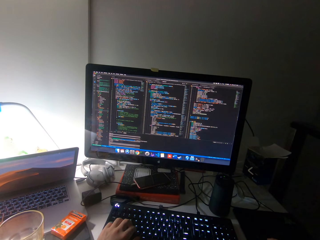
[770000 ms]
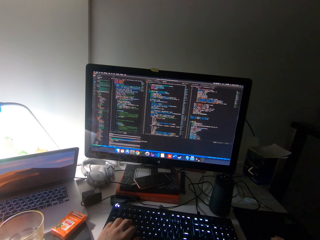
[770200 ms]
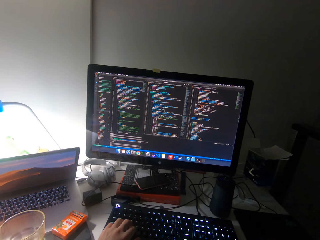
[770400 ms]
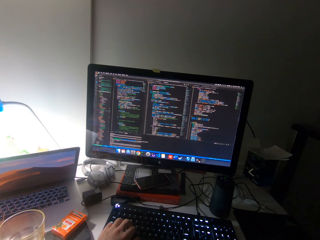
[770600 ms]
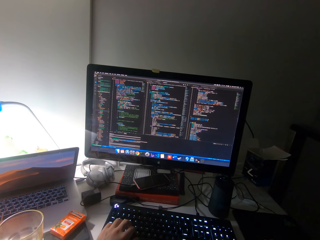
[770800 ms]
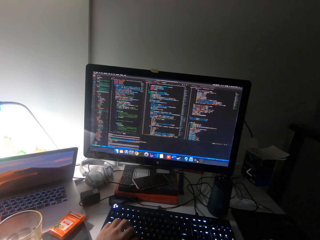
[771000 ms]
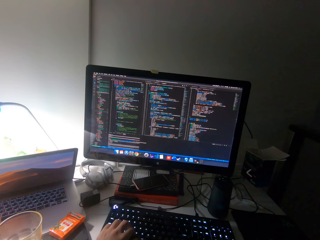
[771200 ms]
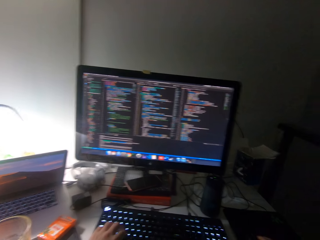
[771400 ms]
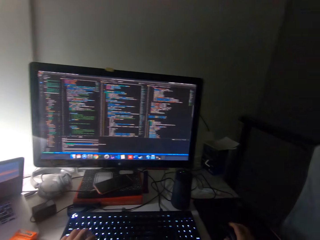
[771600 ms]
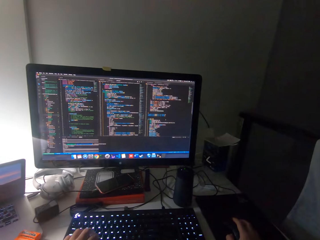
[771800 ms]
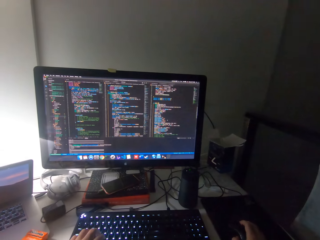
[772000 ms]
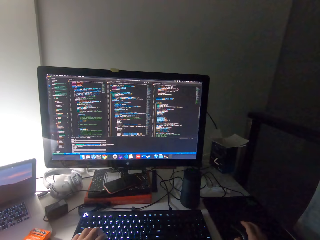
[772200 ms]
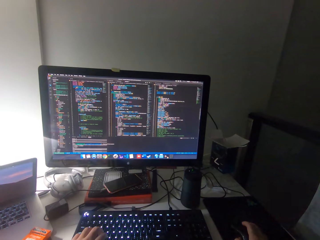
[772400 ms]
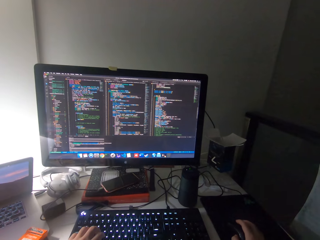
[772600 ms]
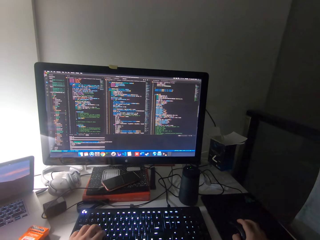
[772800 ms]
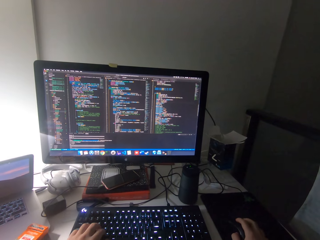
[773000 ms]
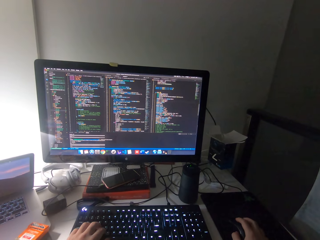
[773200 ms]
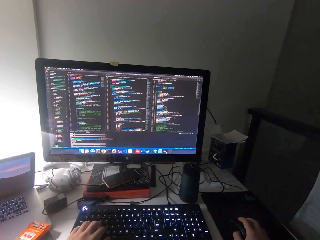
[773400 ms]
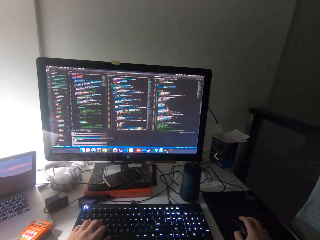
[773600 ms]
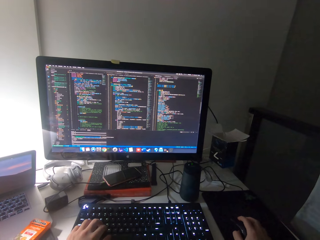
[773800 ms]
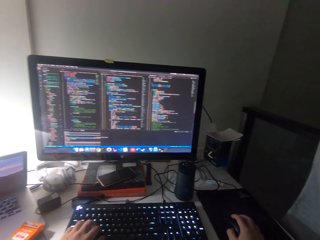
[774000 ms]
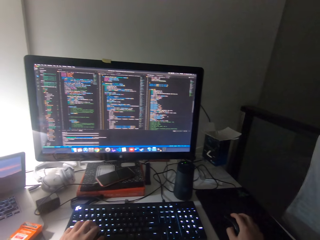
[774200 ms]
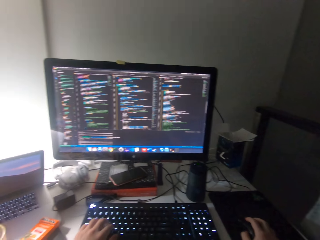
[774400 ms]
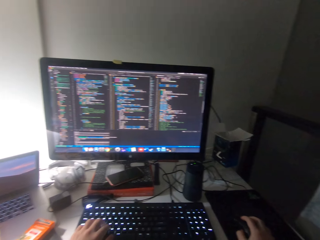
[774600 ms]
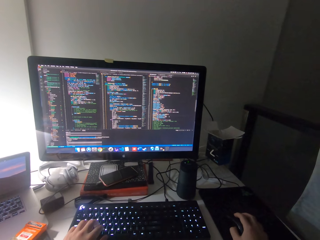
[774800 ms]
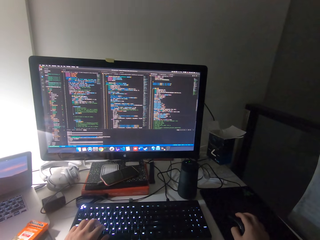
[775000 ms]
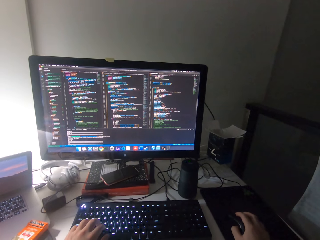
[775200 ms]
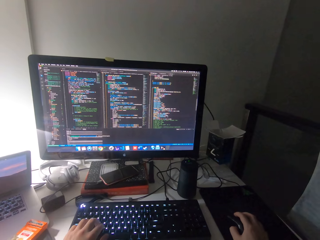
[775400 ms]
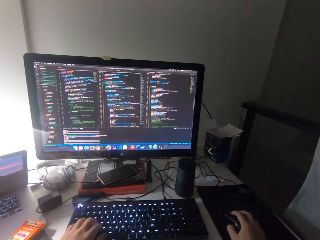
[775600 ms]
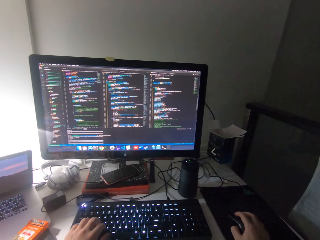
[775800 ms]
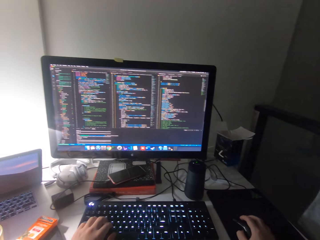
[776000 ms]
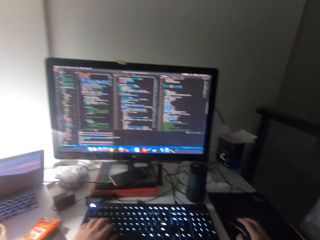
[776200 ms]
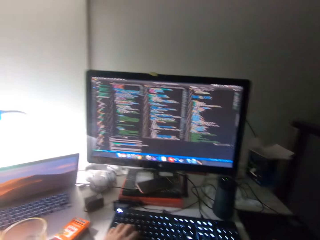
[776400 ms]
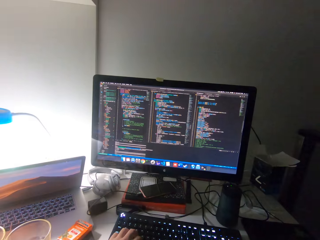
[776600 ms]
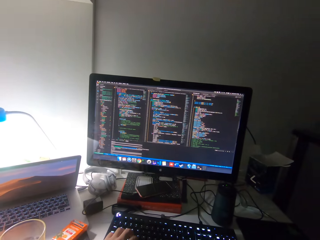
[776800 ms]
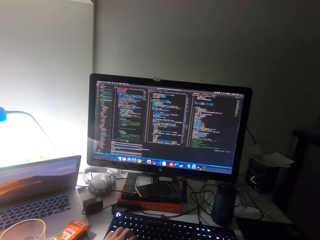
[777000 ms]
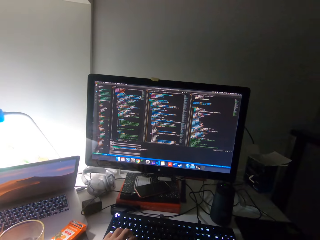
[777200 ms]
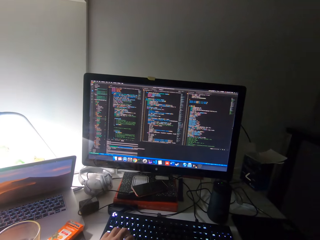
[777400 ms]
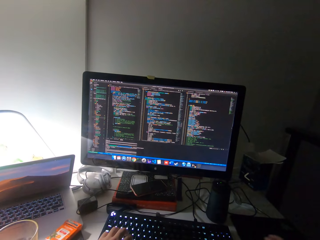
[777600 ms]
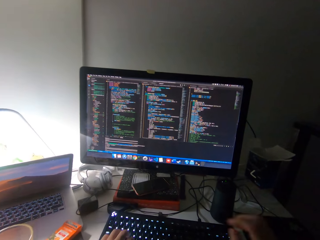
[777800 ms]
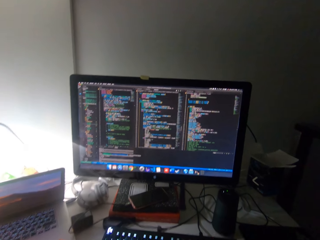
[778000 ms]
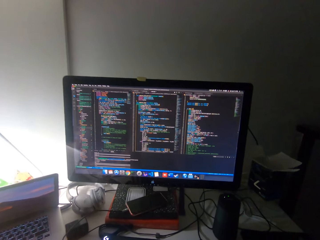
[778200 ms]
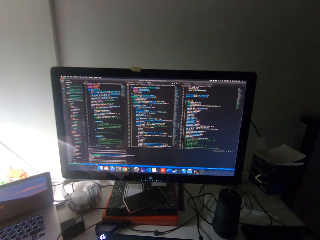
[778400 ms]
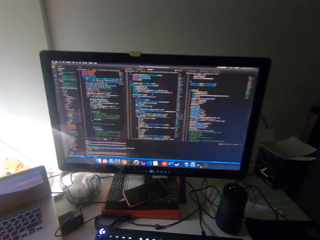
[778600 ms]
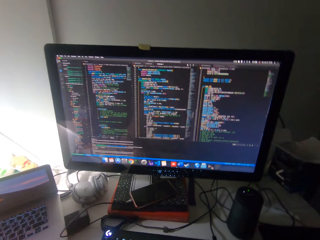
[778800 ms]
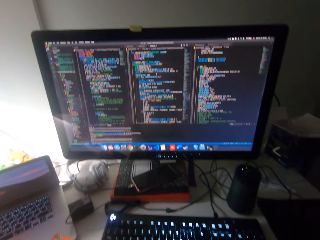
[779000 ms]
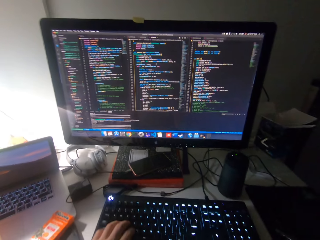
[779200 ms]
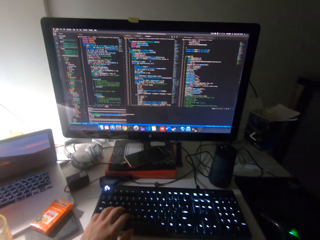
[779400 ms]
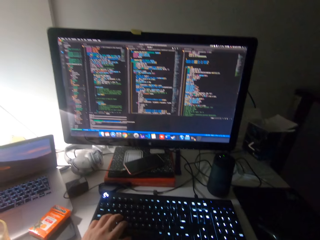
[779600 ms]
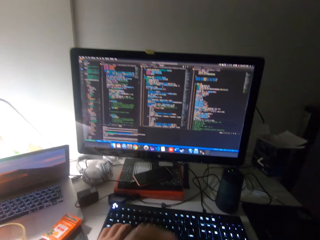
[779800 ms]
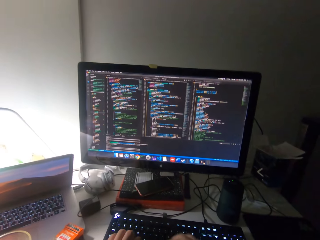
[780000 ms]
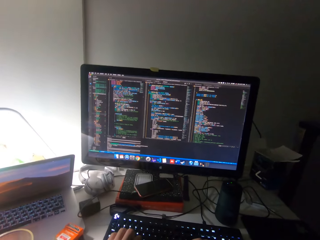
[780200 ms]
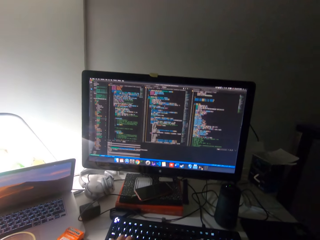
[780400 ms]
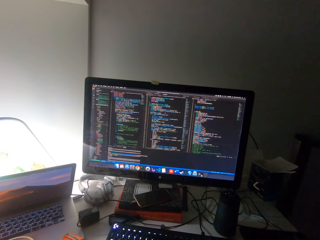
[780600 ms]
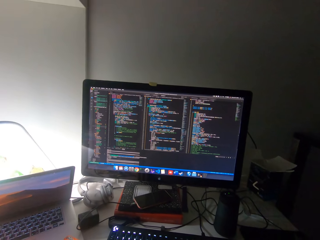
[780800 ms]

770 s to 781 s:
The camera wearer operates the mouse with his right hand.

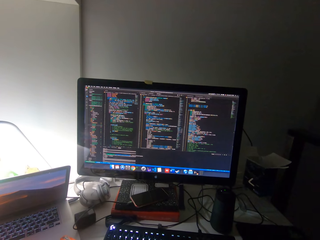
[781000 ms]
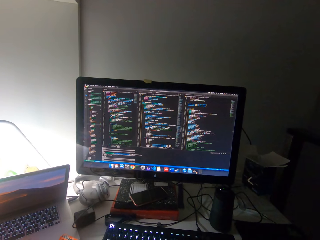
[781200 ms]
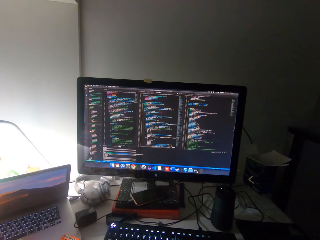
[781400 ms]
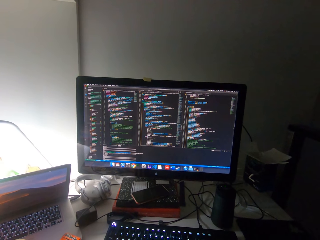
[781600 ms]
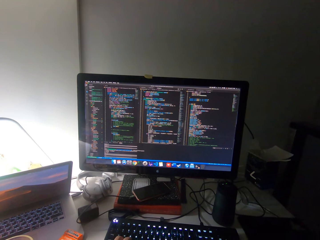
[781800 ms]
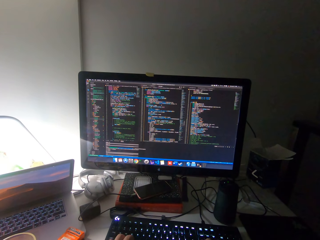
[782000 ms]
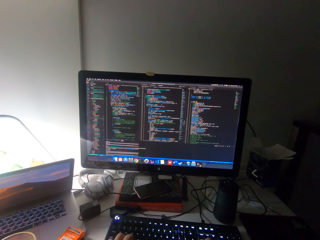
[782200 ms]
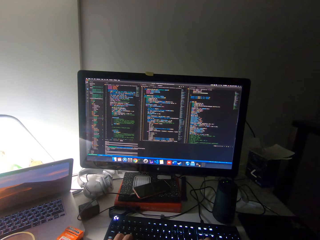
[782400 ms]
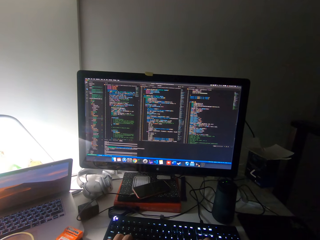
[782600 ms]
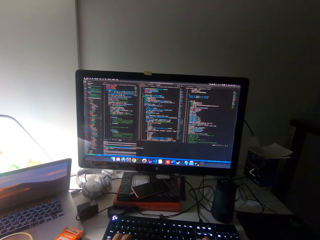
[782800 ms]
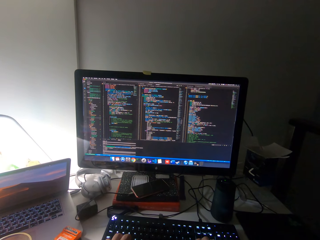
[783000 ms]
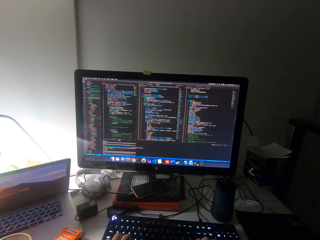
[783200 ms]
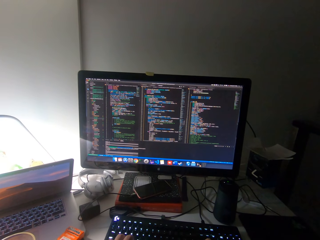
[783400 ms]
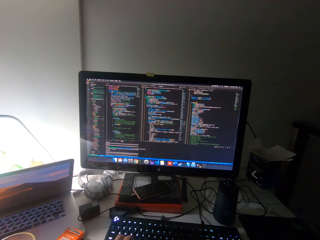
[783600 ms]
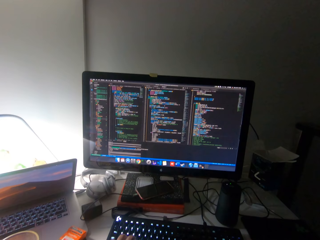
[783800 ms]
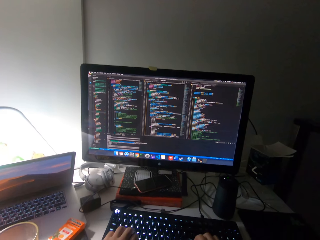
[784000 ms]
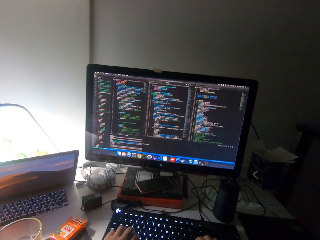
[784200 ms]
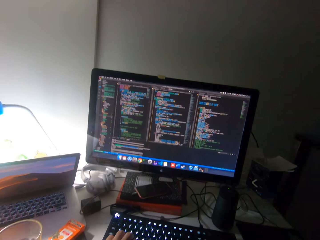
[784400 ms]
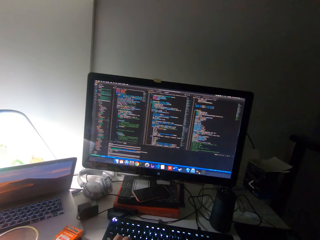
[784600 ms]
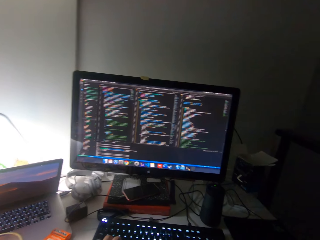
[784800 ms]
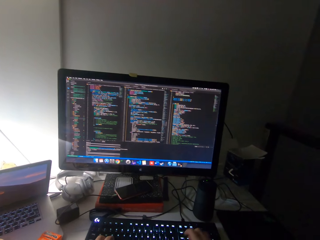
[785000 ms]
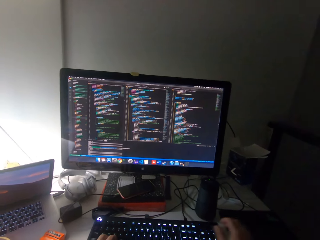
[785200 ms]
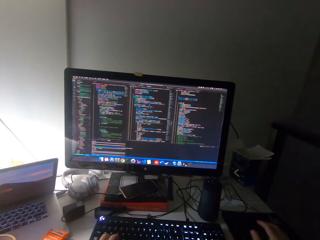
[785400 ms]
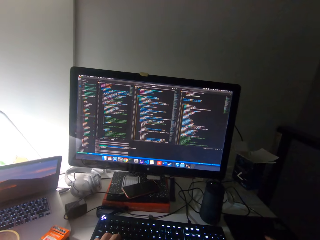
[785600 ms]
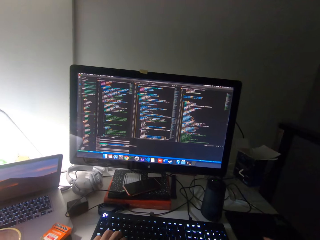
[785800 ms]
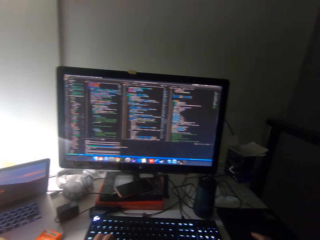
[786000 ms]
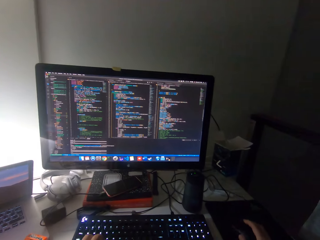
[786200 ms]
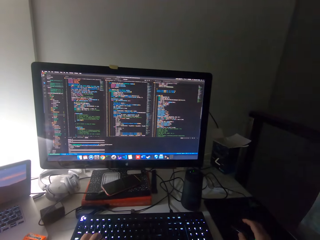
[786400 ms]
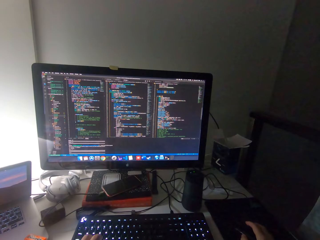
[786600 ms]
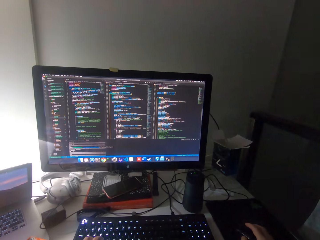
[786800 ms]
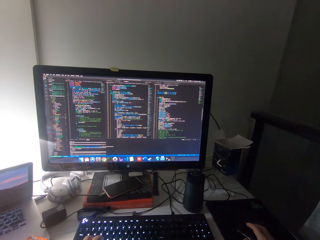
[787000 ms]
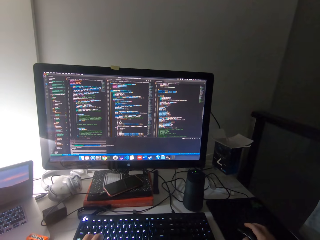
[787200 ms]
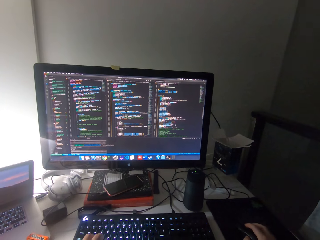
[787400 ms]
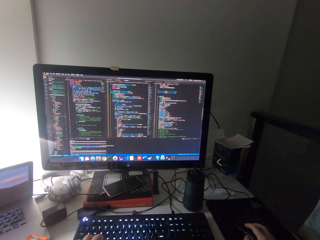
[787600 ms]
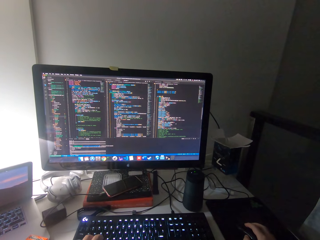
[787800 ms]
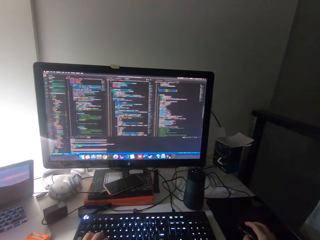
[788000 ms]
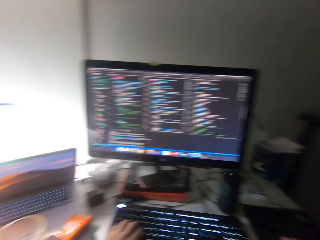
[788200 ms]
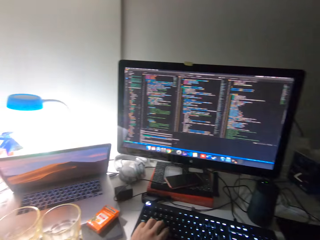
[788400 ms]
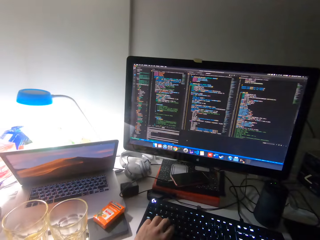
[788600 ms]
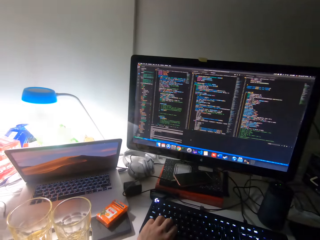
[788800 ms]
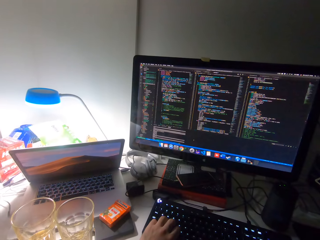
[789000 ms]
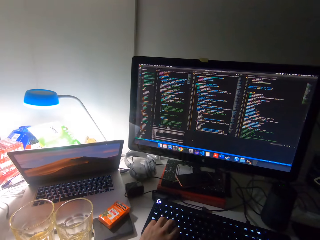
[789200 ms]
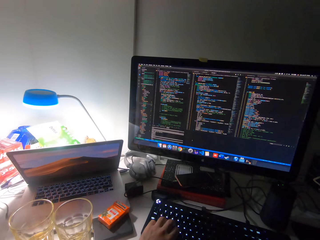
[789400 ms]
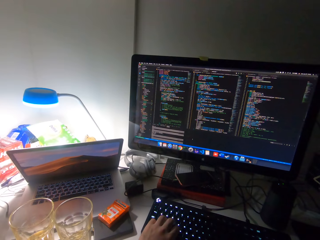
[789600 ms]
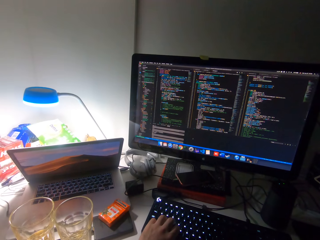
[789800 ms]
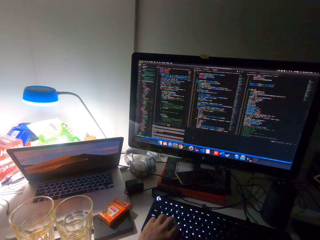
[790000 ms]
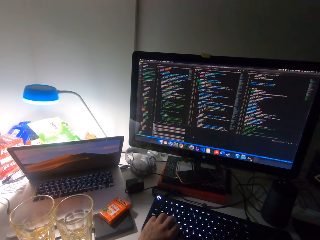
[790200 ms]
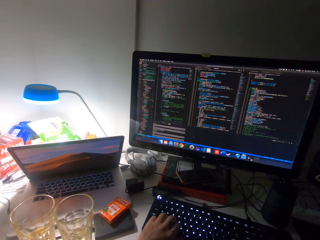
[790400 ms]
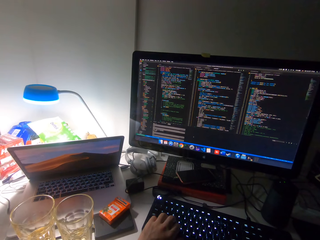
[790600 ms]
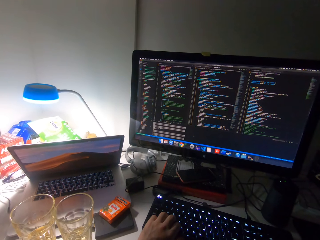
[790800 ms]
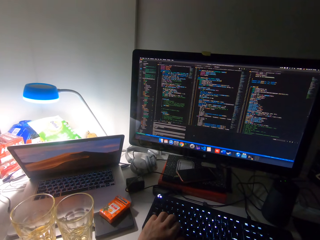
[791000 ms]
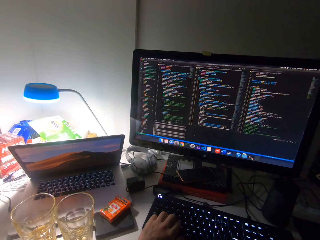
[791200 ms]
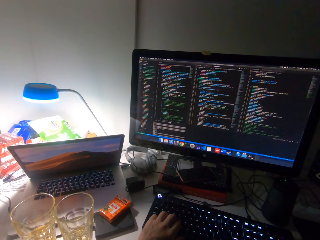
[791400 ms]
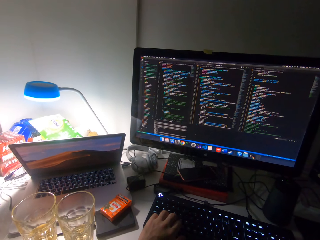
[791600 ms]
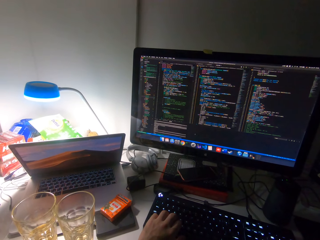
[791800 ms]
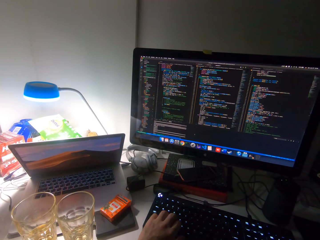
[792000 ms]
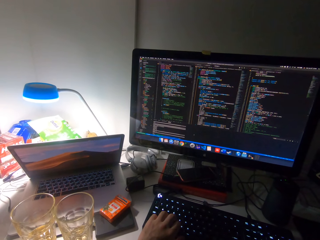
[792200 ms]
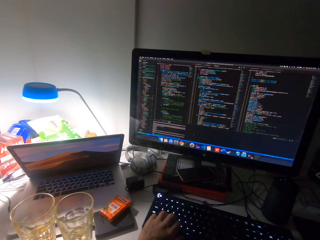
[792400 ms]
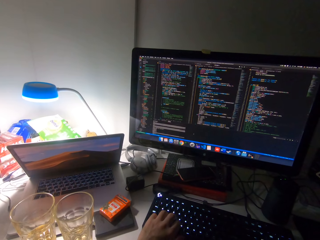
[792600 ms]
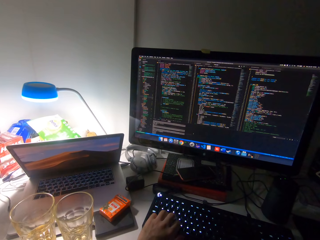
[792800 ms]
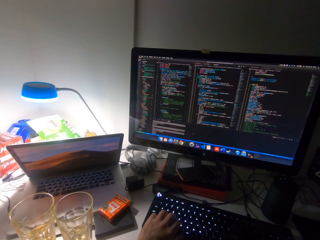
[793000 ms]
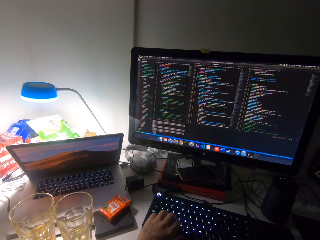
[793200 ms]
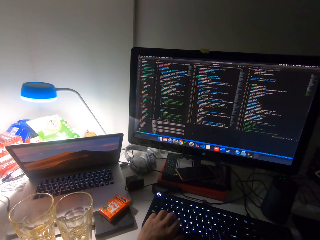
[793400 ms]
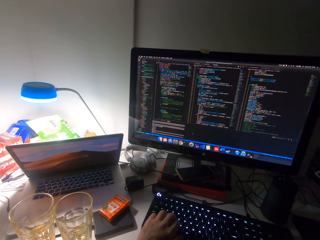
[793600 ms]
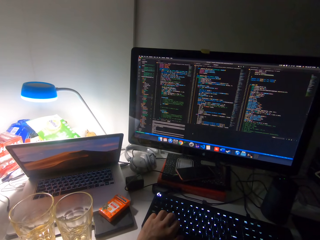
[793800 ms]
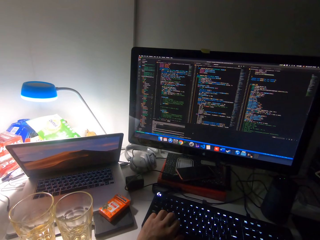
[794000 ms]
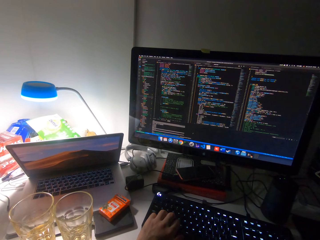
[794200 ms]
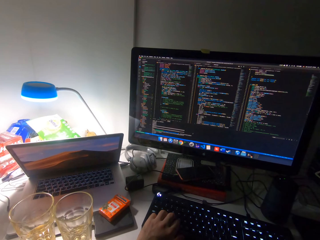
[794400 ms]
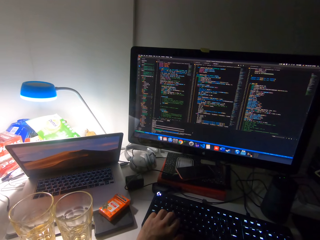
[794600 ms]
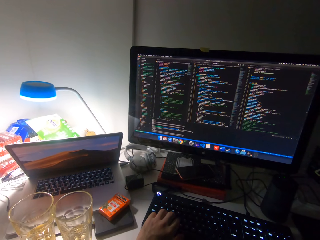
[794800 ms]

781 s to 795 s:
The camera wearer looks around. They watch the screen. They hold the mouse. They look around.
